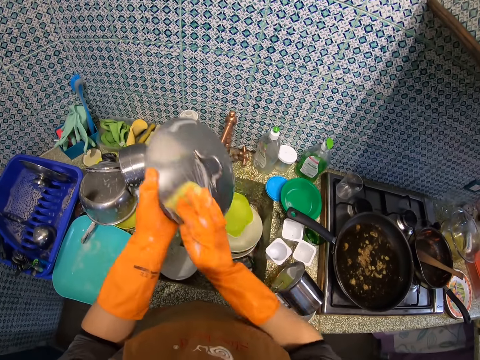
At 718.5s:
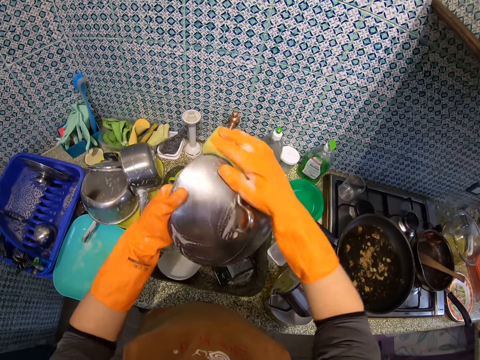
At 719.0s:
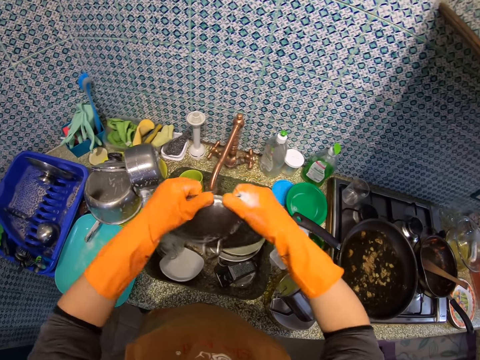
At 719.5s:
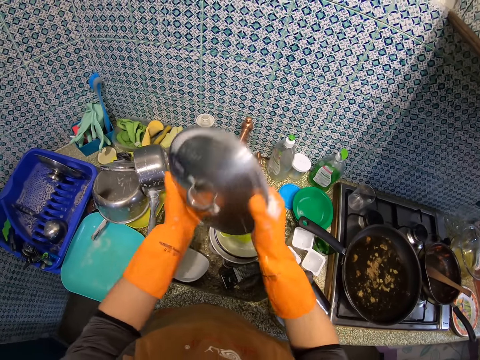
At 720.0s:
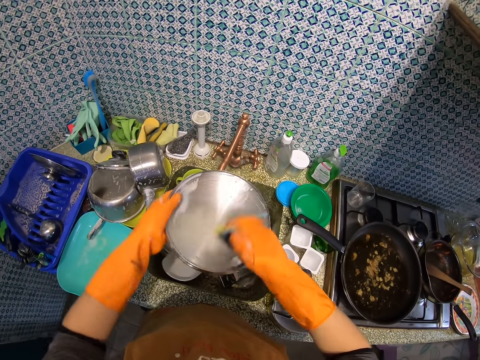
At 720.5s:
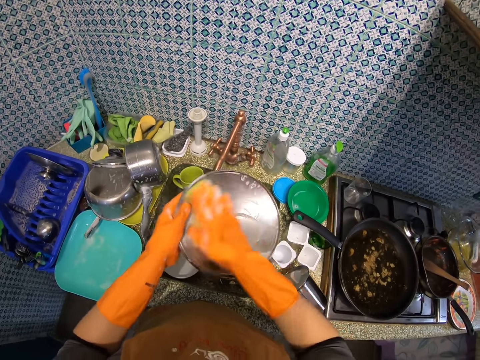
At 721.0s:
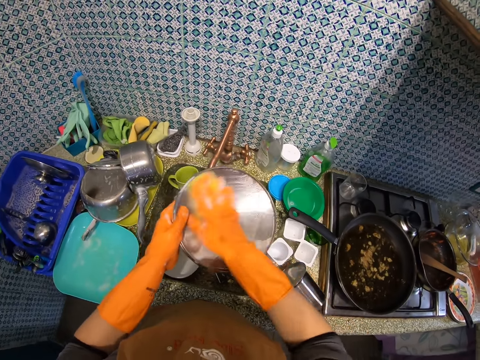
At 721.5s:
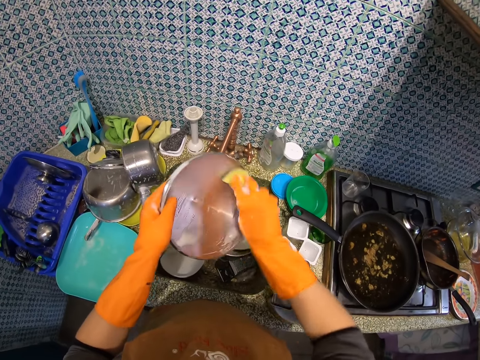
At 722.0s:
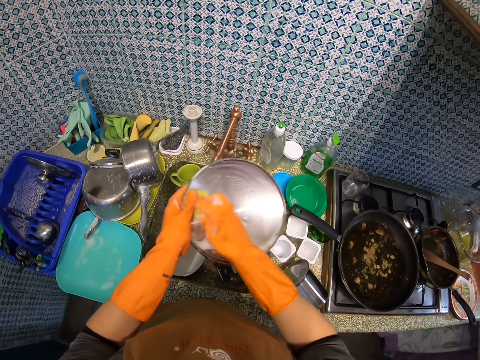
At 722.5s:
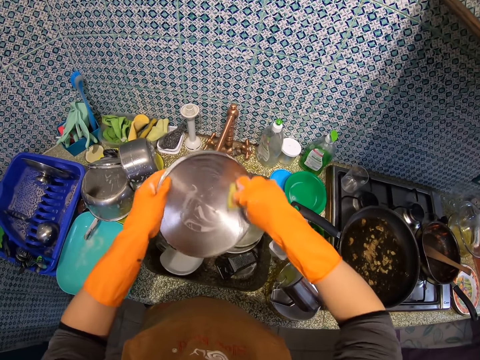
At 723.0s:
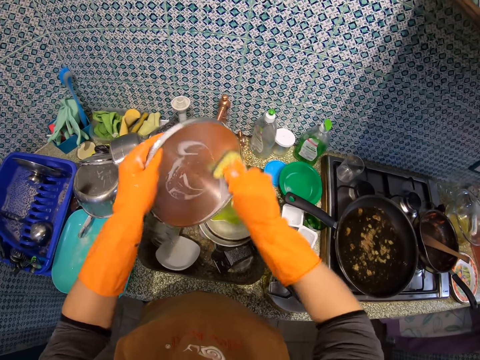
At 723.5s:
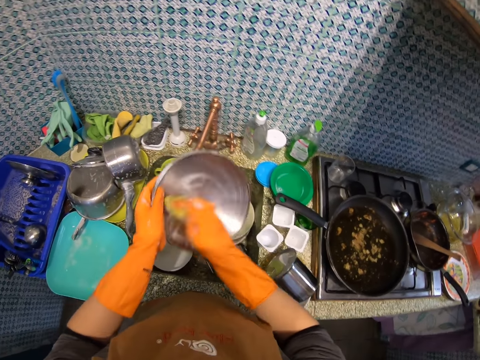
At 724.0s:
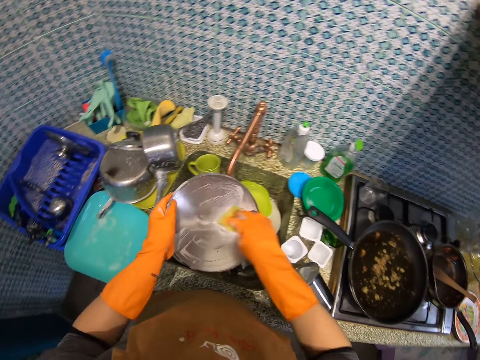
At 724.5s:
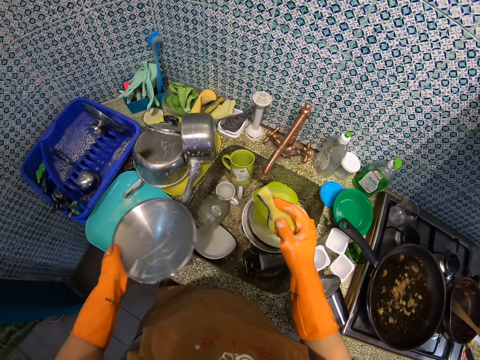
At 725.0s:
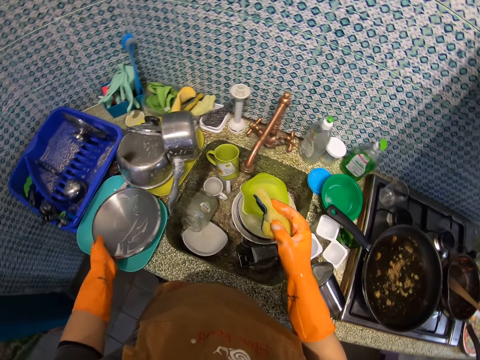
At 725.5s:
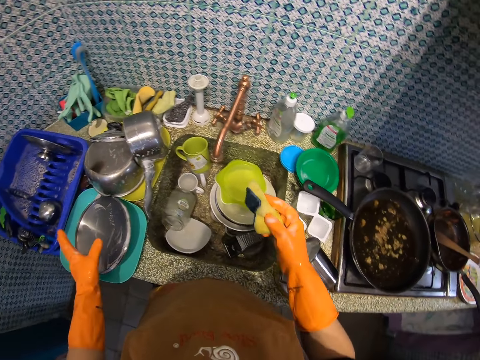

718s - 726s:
The camera wearer puts the saucepan lid on the sink slab.
